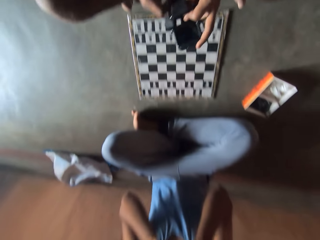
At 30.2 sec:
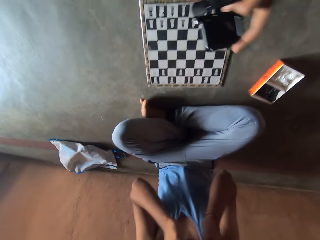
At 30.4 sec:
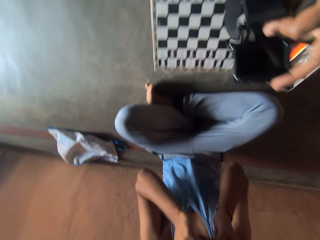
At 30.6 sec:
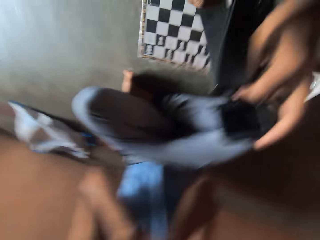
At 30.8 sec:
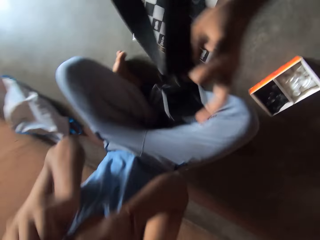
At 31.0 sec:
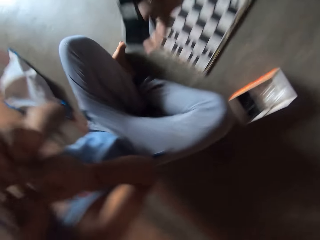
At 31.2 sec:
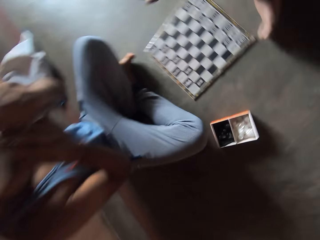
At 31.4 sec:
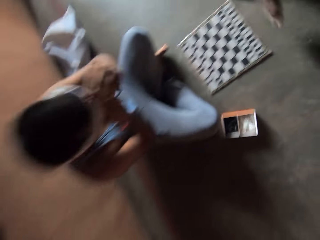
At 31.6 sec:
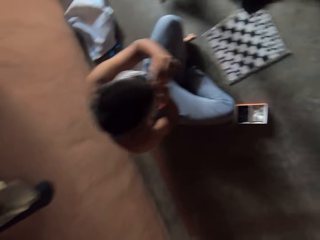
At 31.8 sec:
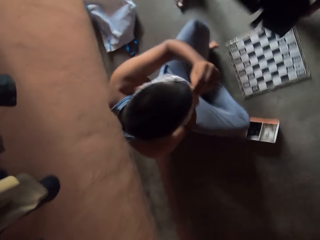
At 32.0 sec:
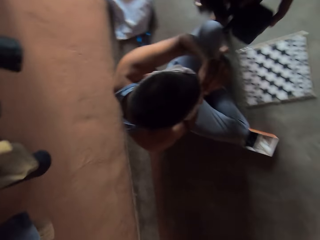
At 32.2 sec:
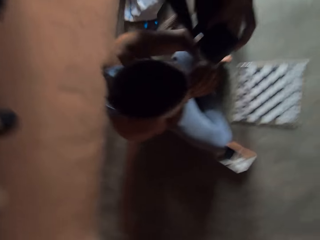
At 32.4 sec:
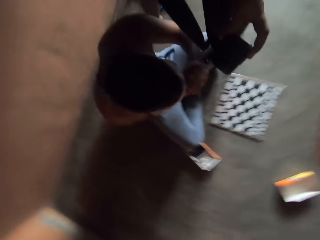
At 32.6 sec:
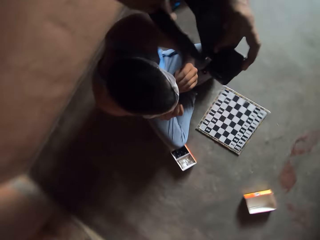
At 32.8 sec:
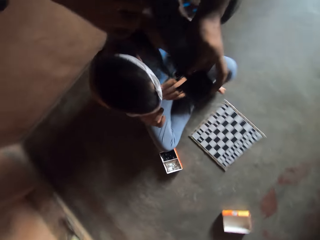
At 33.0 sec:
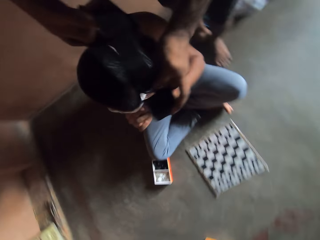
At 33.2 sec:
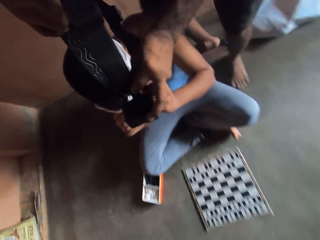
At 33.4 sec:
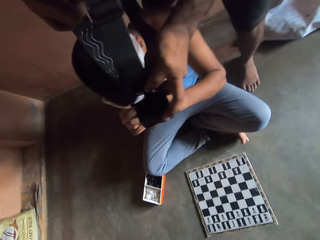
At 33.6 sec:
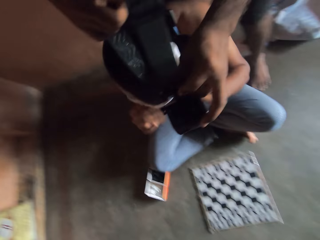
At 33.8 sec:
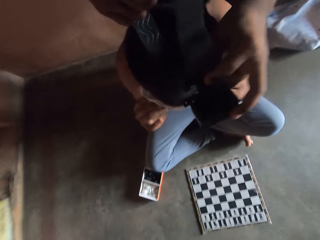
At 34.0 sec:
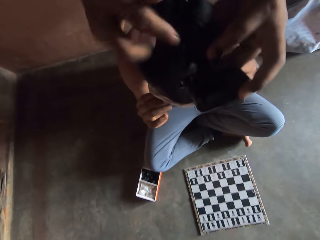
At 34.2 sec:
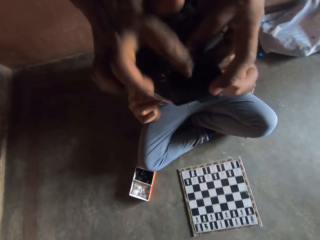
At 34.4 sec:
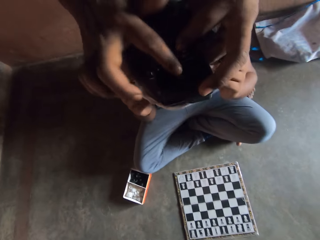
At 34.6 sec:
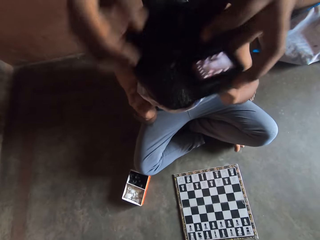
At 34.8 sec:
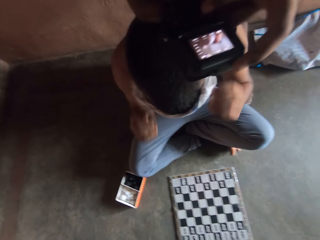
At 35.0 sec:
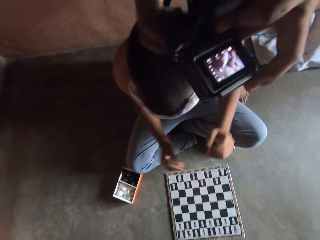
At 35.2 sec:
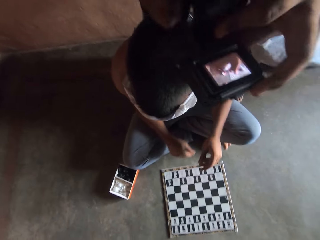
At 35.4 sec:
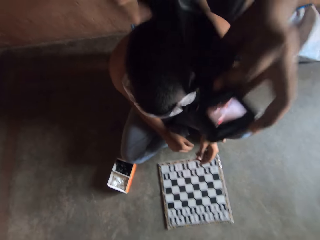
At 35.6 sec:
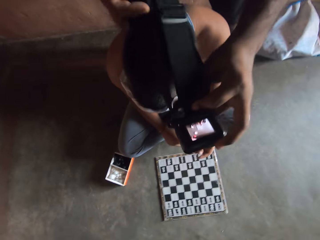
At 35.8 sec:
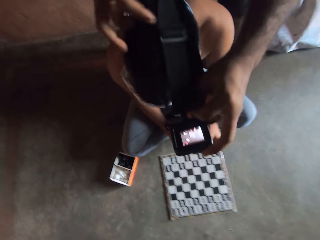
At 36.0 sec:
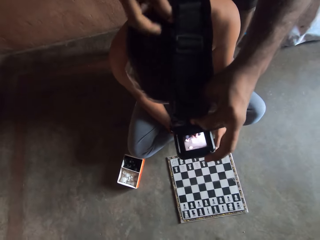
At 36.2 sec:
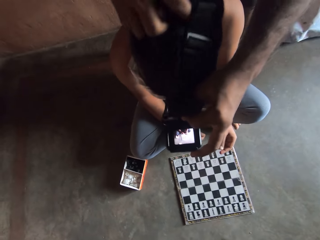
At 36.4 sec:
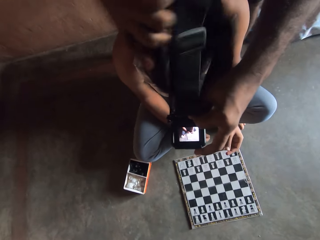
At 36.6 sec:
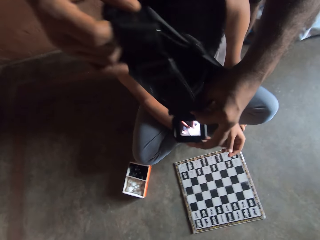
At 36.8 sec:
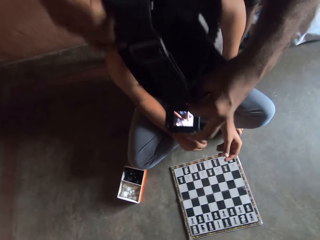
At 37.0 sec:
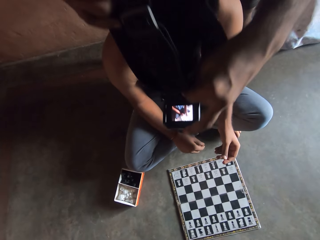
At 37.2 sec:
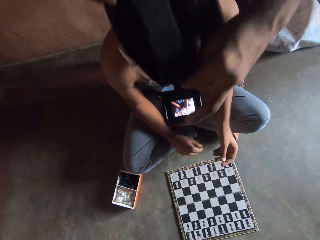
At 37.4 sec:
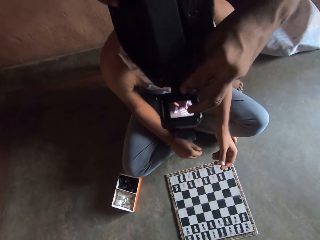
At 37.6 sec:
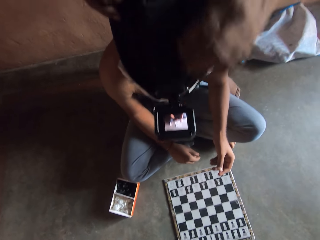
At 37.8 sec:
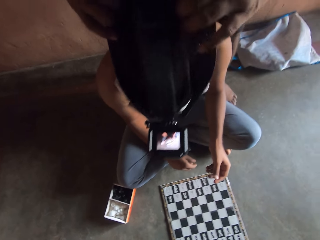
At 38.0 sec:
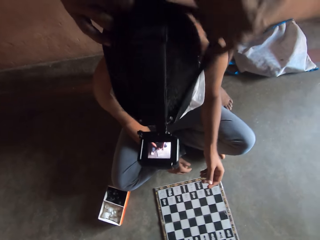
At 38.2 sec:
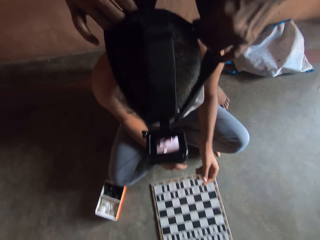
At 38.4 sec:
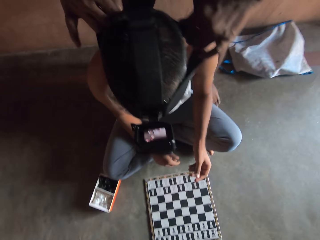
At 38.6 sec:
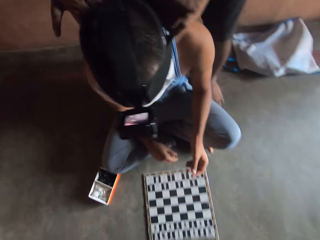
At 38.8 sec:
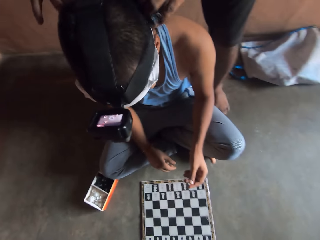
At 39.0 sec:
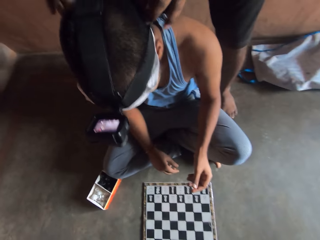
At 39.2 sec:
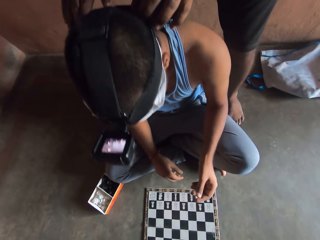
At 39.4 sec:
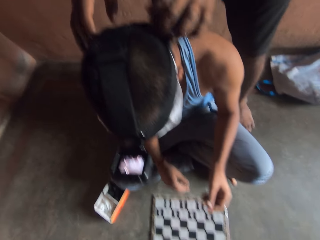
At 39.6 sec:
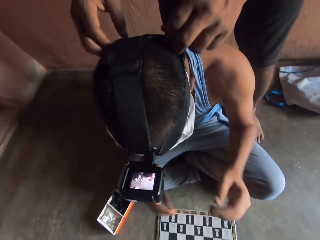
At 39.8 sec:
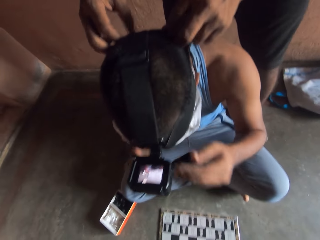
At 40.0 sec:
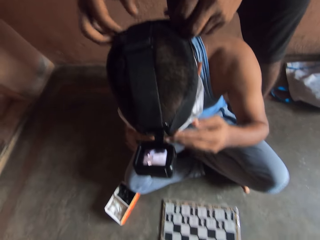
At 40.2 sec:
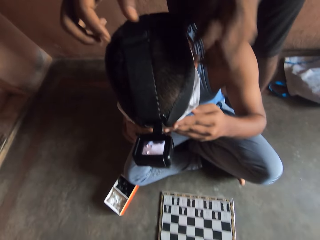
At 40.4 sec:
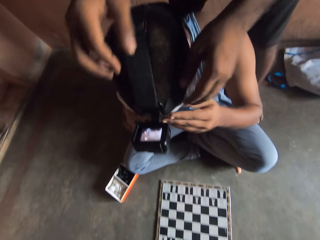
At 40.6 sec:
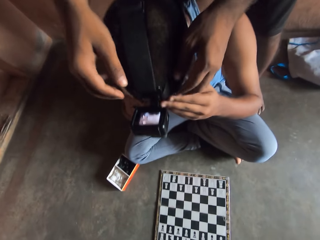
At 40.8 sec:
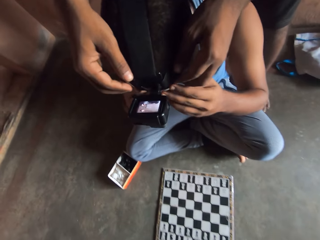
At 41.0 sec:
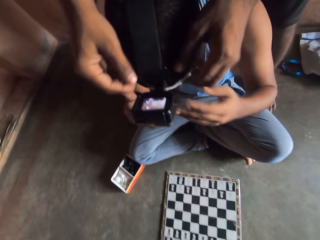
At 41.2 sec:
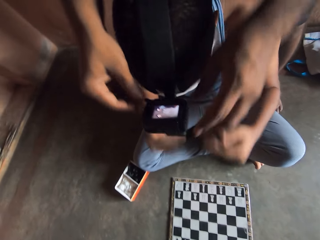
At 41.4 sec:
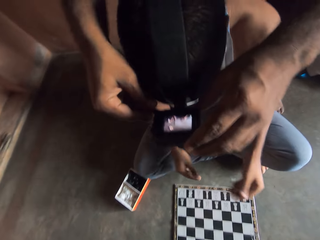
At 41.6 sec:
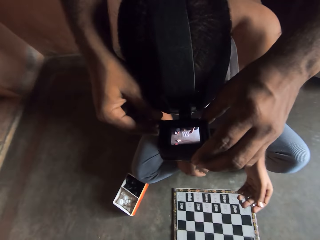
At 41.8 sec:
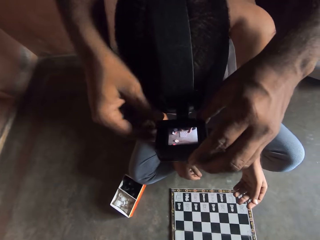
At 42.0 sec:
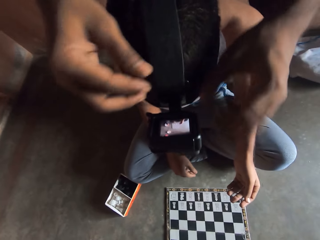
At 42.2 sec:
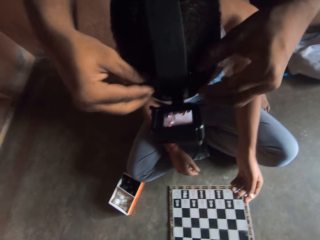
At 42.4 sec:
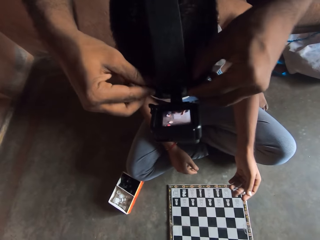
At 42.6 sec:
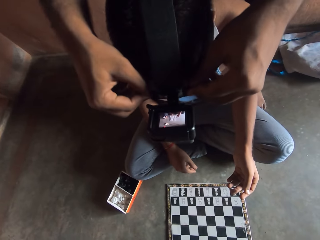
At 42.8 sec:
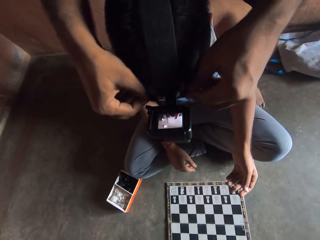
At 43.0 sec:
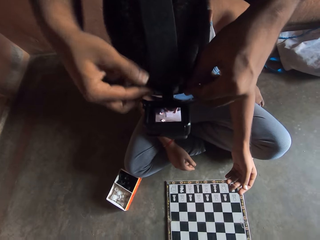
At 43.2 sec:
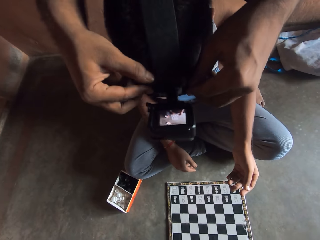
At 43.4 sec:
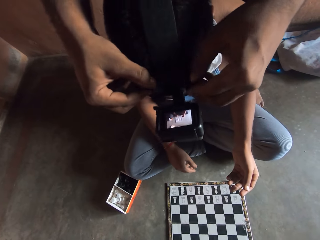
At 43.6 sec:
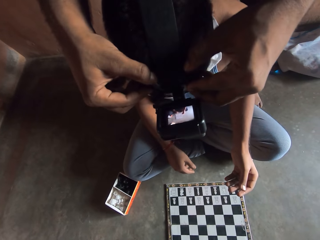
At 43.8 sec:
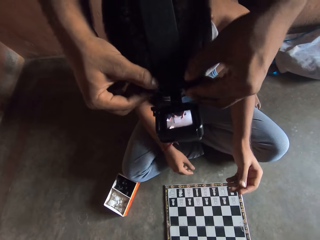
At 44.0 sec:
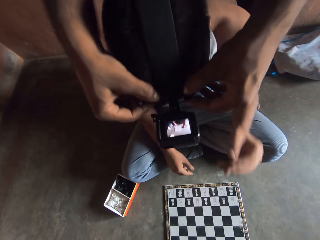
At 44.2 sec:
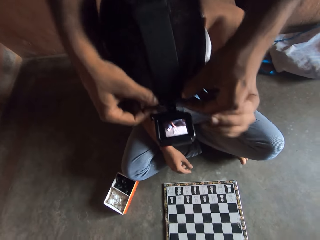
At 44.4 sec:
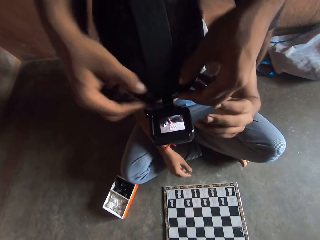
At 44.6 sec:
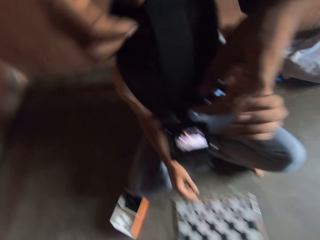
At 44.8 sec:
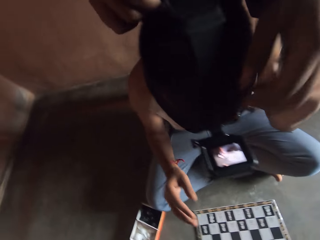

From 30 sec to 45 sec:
The camera wearer stares at the chess board. They stand up, place the head camera over a man's head and tap the head camera. They place the head camera on the man's head. They help the man to put on the camera. They put the camera on the man.

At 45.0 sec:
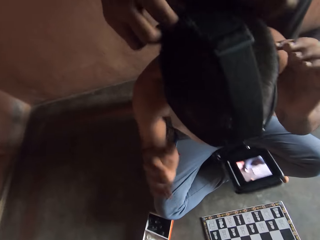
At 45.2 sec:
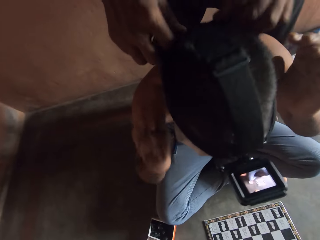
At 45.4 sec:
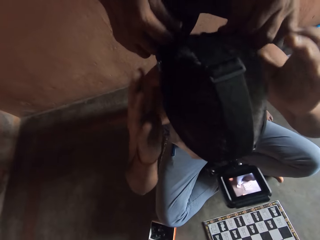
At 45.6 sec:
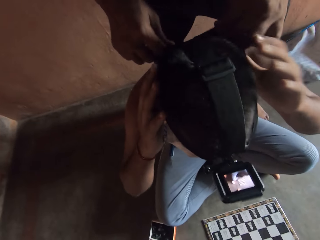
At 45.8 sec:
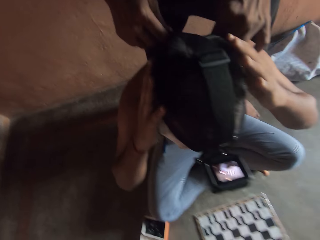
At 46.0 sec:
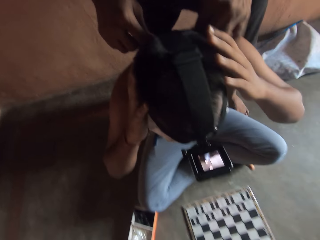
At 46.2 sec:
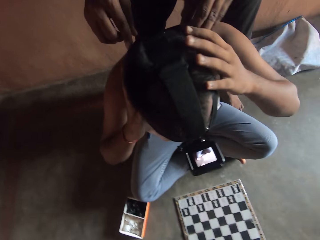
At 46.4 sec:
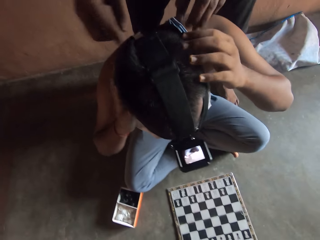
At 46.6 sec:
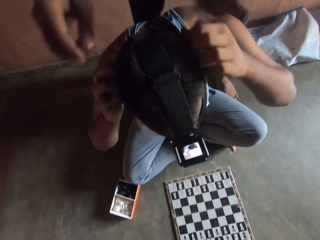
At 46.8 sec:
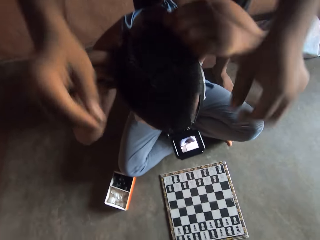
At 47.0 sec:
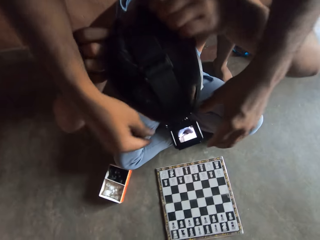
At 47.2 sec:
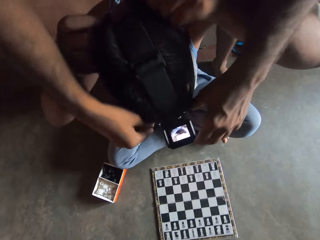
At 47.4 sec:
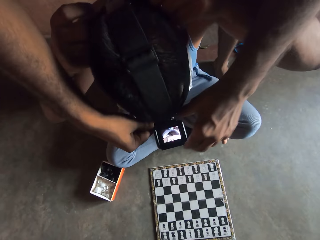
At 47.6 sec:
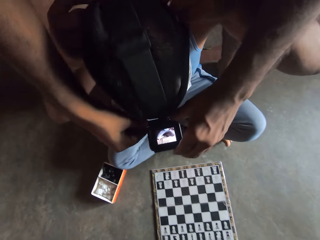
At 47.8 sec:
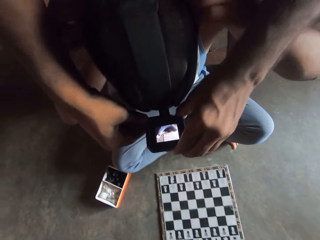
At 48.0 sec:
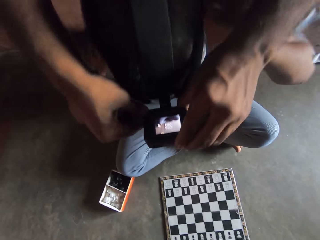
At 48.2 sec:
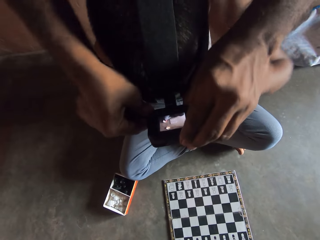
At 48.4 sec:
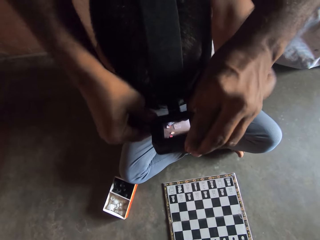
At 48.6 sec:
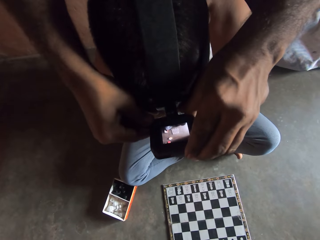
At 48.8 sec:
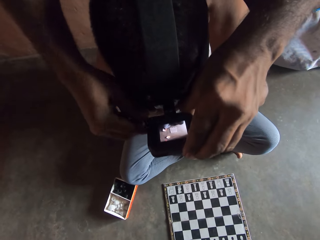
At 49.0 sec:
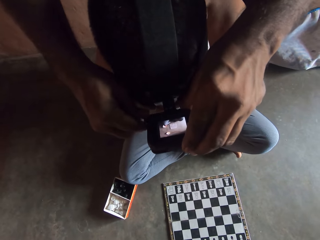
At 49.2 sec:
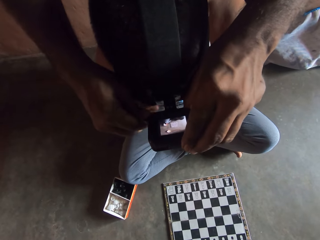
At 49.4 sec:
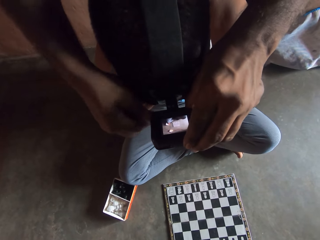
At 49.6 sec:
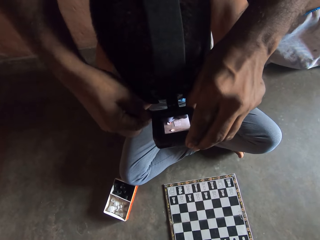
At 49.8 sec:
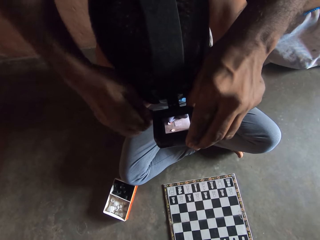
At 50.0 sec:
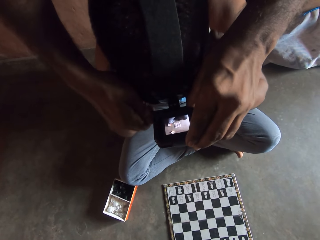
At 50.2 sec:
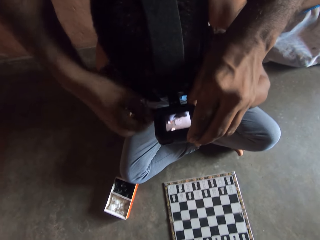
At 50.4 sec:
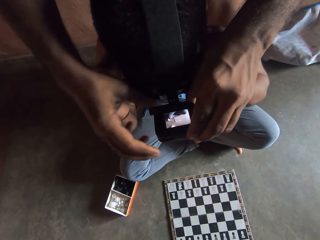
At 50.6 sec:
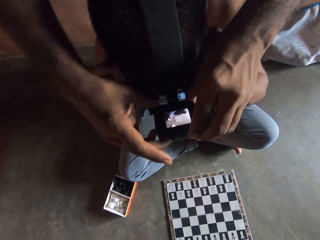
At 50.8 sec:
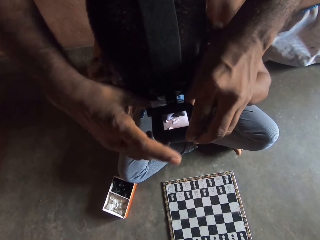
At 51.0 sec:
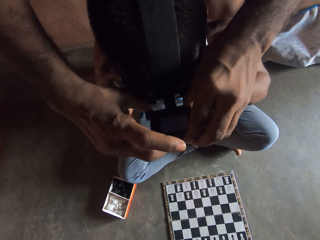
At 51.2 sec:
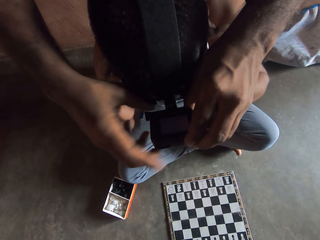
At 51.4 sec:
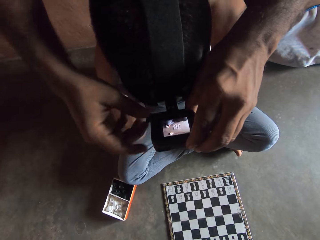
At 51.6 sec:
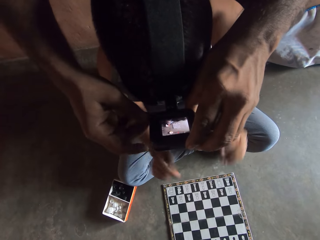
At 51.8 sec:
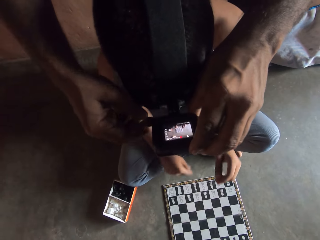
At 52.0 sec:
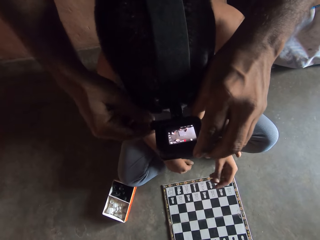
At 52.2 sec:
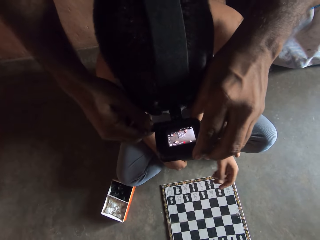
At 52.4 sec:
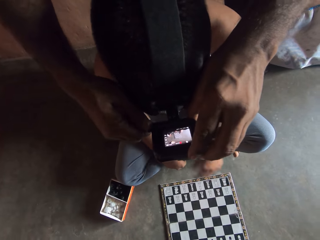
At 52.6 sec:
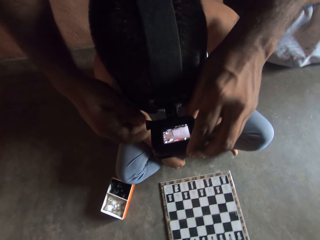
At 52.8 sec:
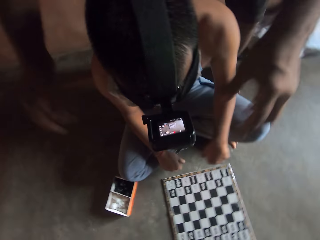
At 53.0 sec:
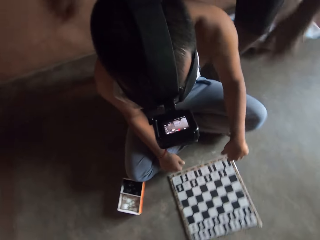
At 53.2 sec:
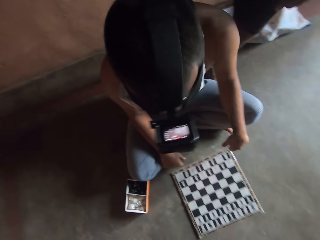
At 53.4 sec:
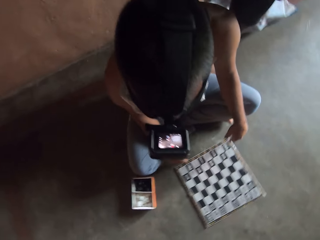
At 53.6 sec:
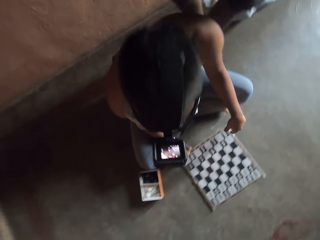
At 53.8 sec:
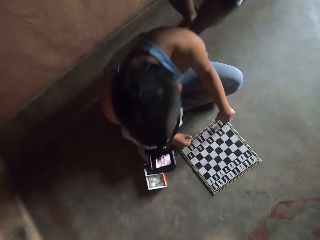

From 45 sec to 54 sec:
A man helps another man to put on the camera. The first man adjusts the camera.
